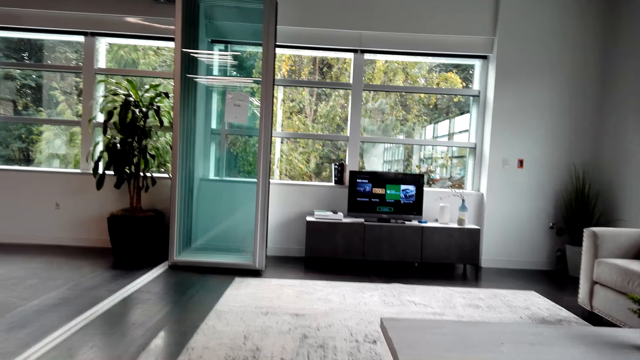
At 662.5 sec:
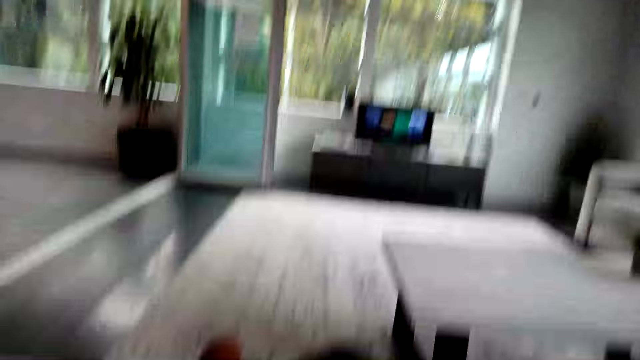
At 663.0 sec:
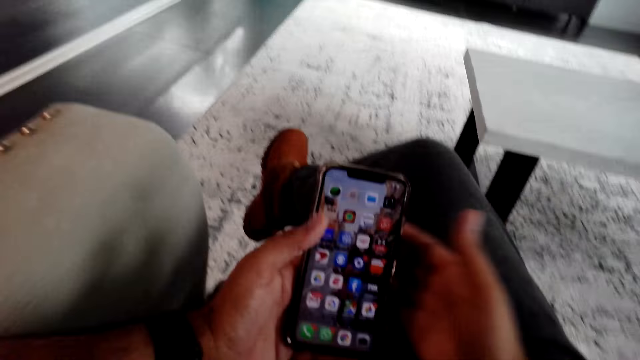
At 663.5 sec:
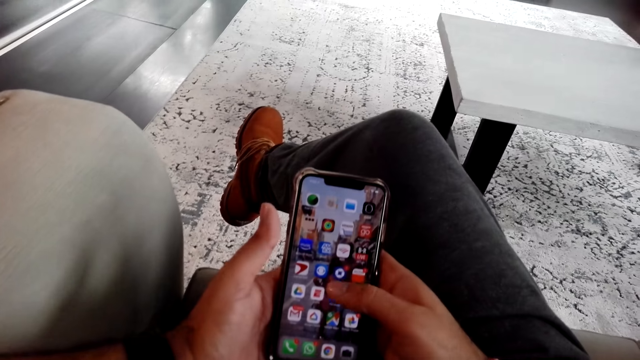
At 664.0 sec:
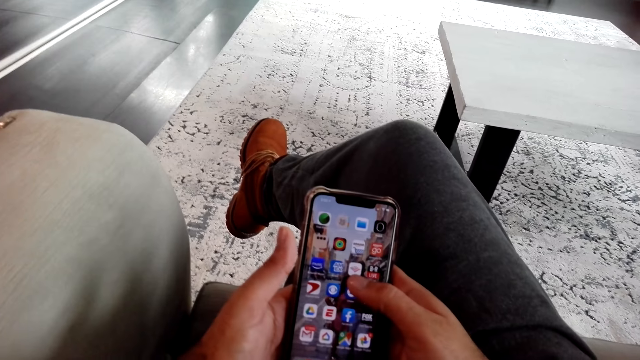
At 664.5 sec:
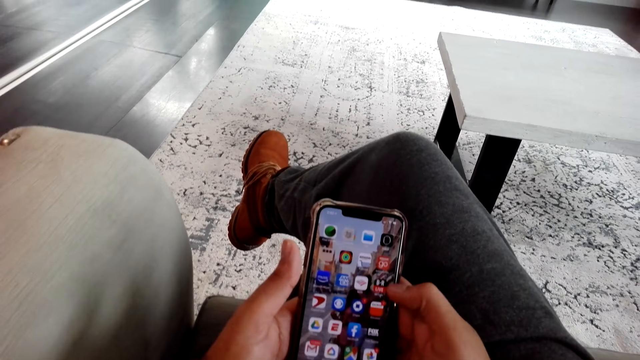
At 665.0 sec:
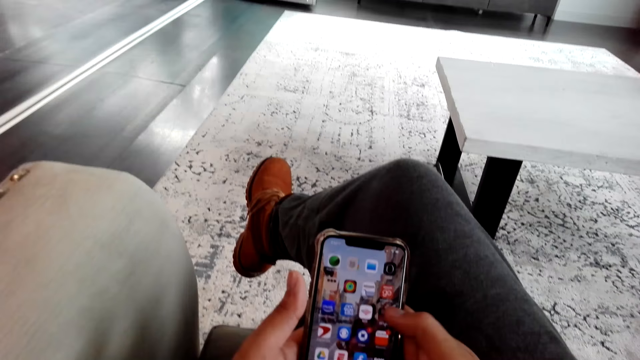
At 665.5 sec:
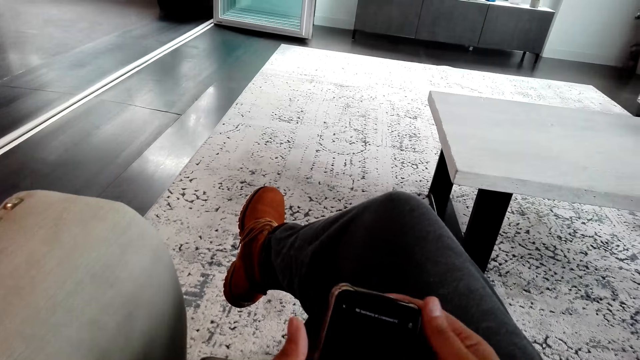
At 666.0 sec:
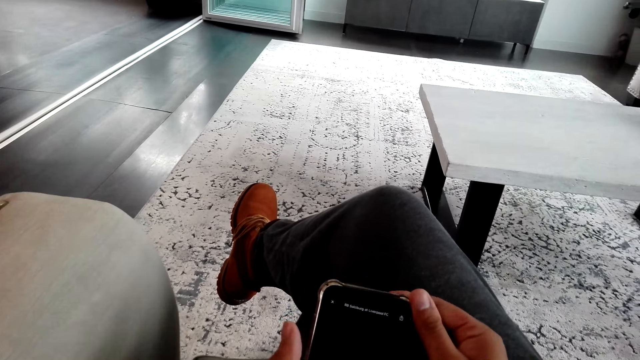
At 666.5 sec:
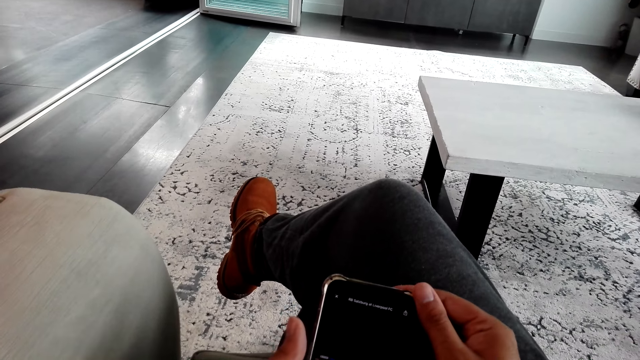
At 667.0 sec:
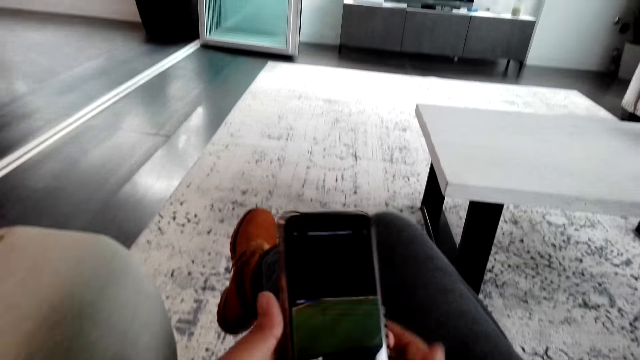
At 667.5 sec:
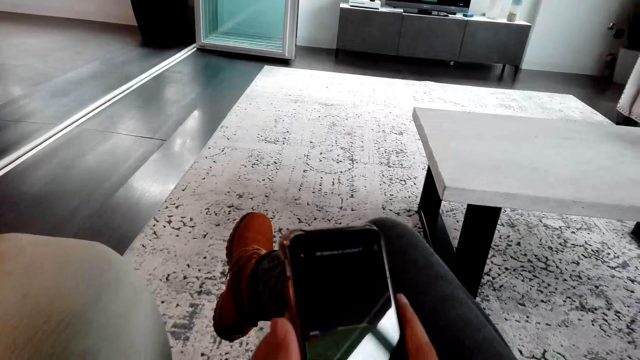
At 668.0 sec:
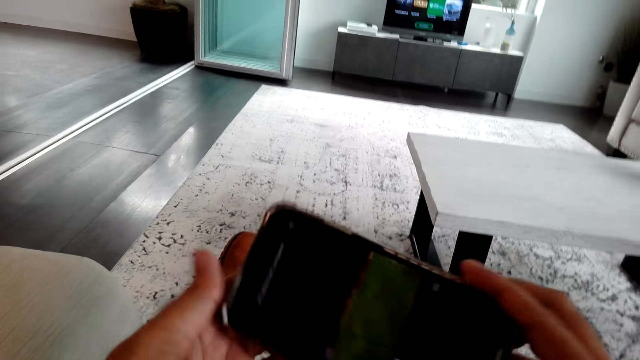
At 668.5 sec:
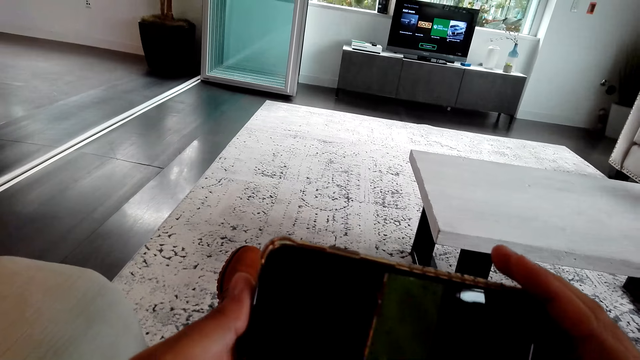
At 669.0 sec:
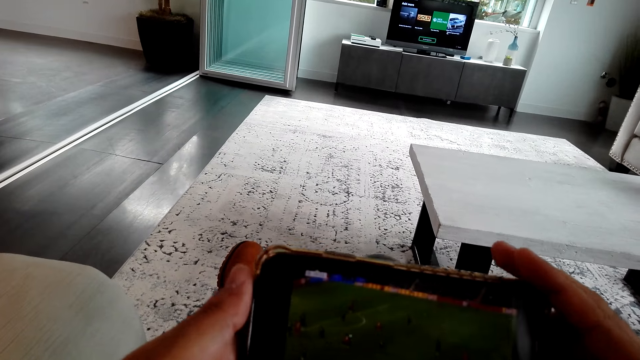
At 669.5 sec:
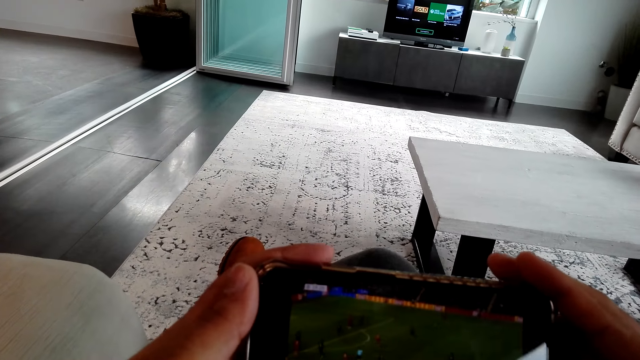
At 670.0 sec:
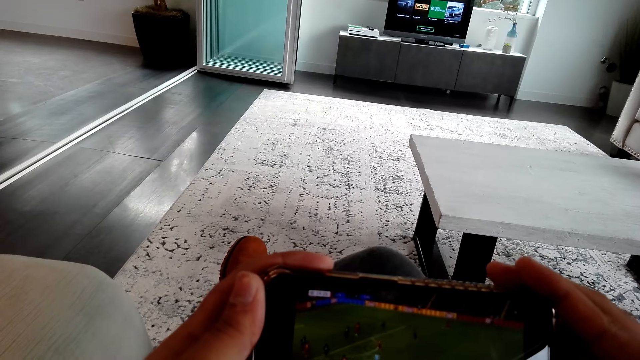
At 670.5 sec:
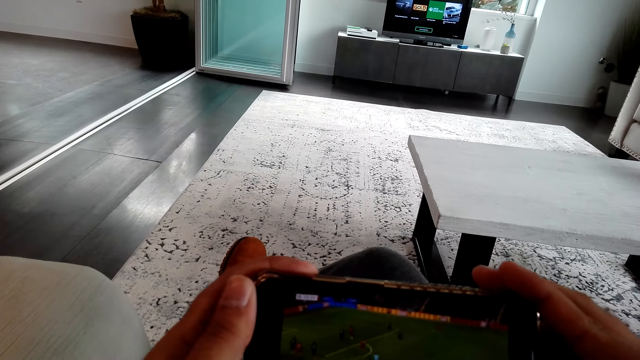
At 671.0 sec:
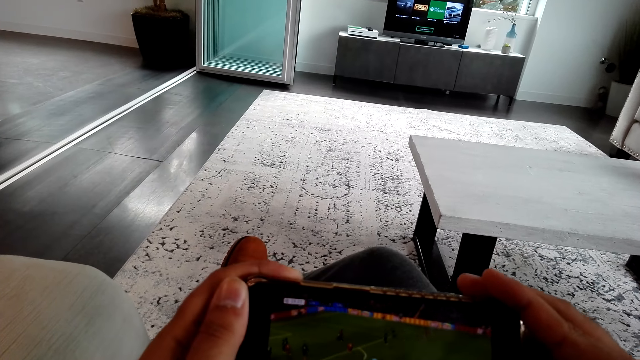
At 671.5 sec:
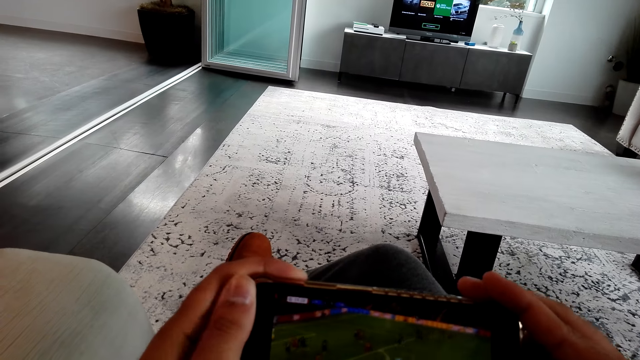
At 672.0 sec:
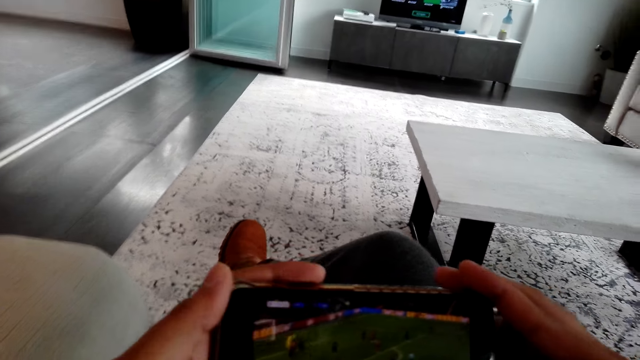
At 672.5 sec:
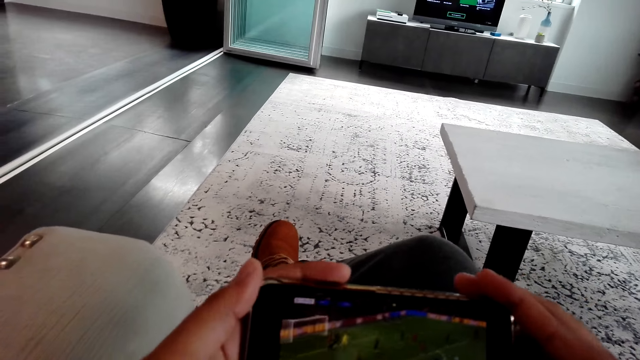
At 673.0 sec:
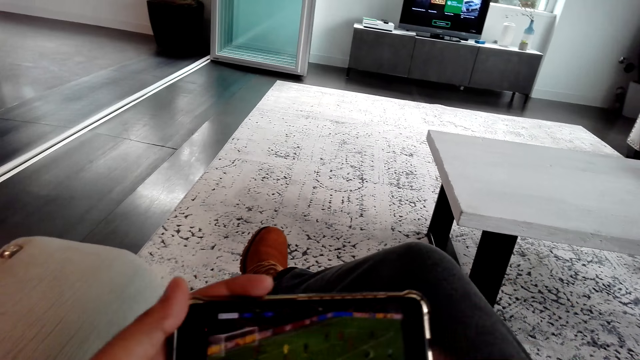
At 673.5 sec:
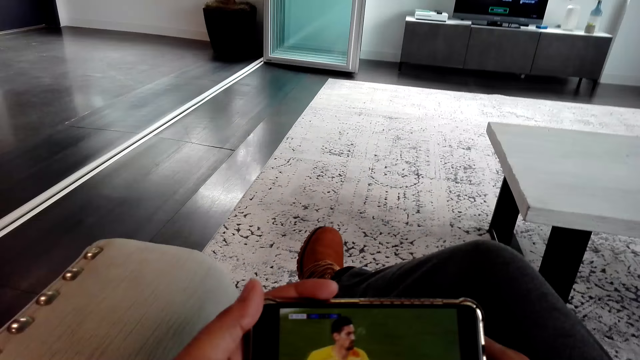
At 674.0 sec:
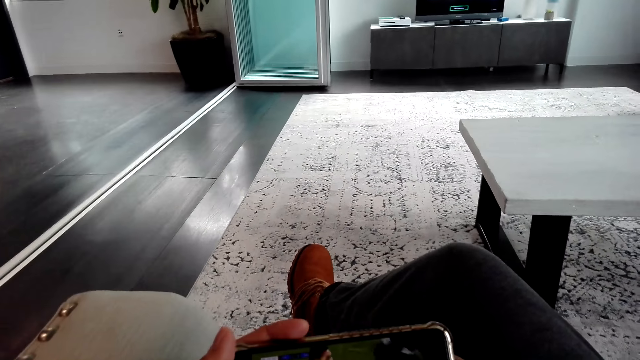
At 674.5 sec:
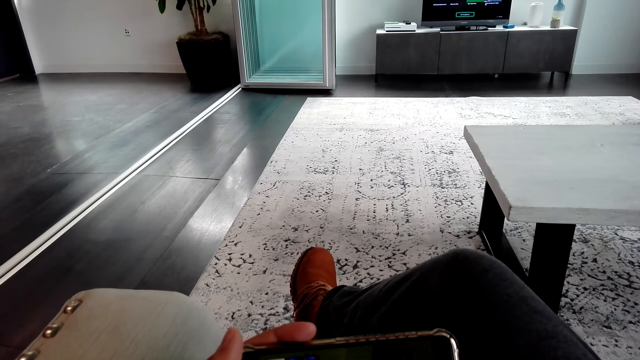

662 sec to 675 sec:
The camera wearer uses the phone. They scroll the phone. They watch a video on the phone.

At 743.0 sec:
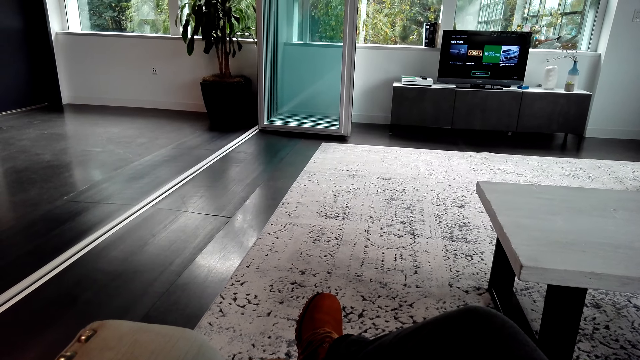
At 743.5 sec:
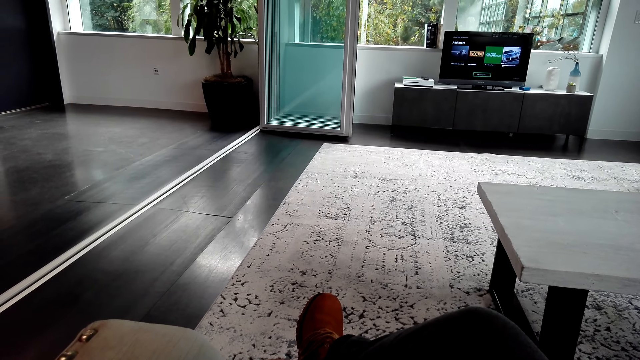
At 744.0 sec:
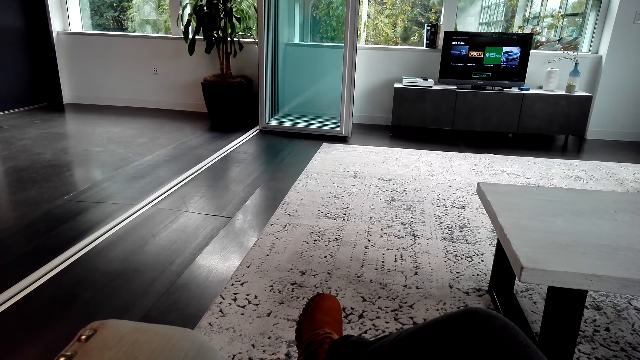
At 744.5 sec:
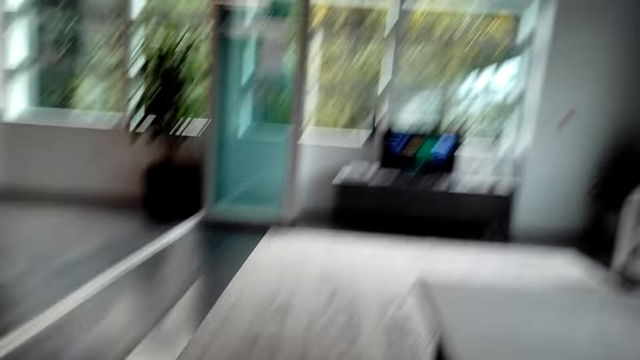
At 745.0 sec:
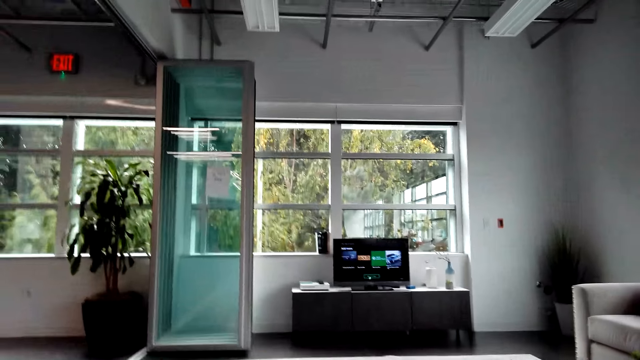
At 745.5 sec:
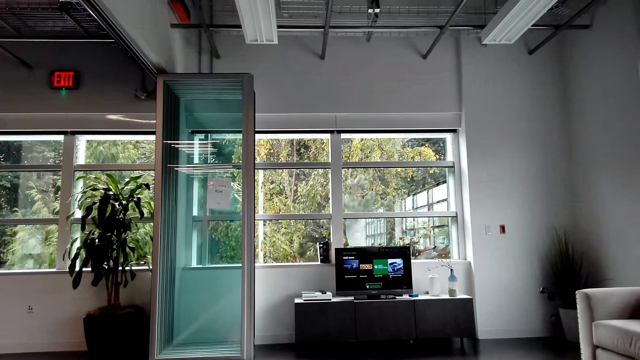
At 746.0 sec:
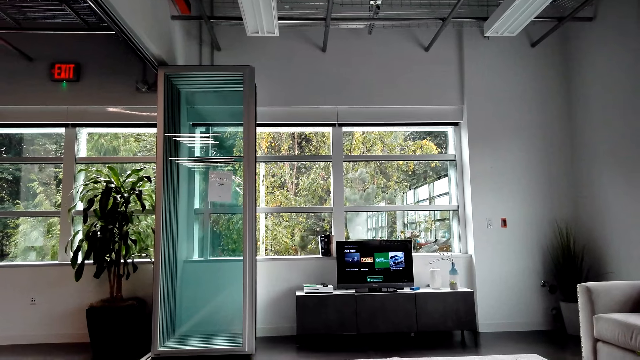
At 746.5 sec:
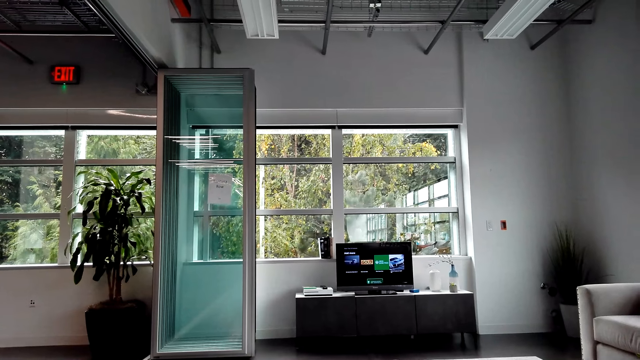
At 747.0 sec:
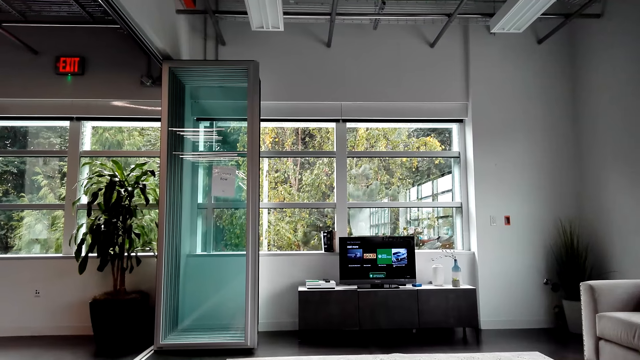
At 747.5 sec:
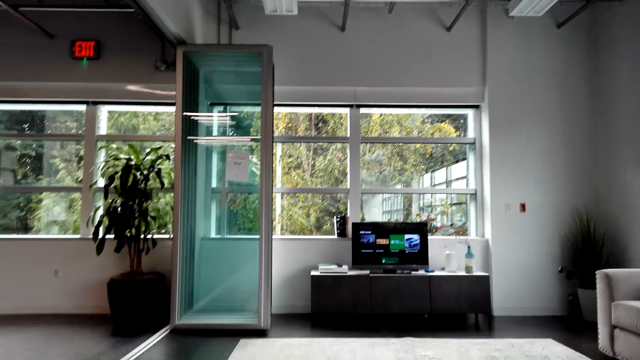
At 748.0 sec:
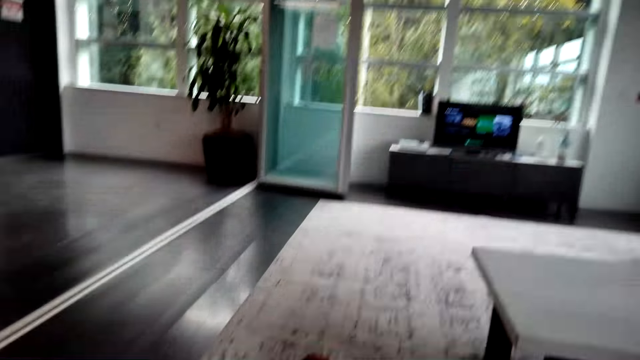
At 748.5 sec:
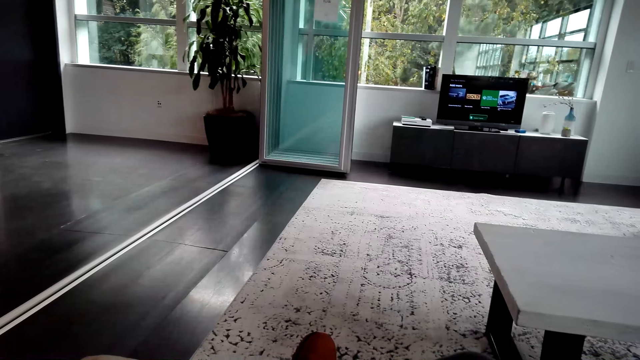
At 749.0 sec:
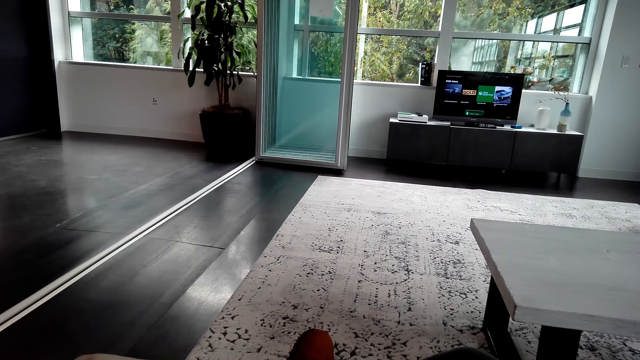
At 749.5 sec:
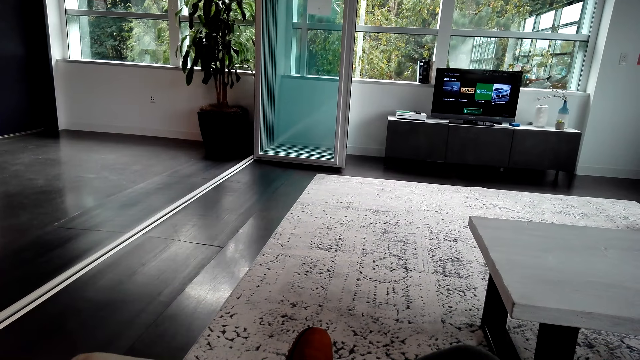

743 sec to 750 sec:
The camera wearer looks around.
